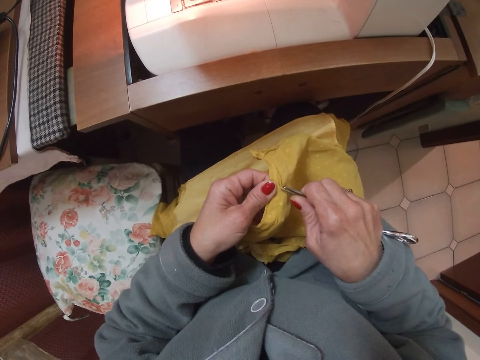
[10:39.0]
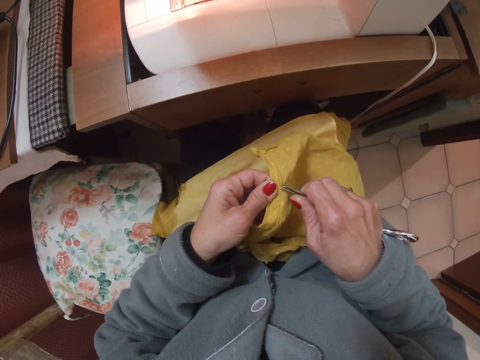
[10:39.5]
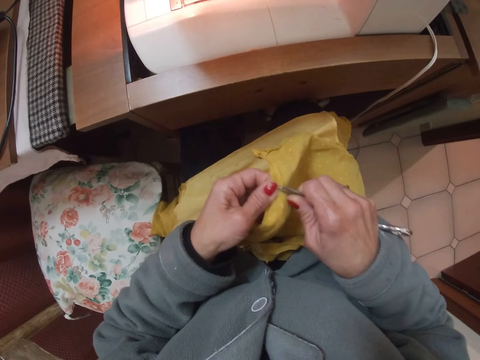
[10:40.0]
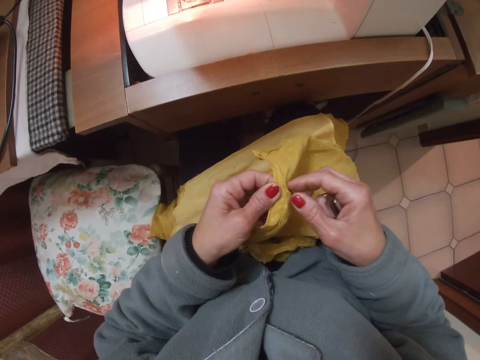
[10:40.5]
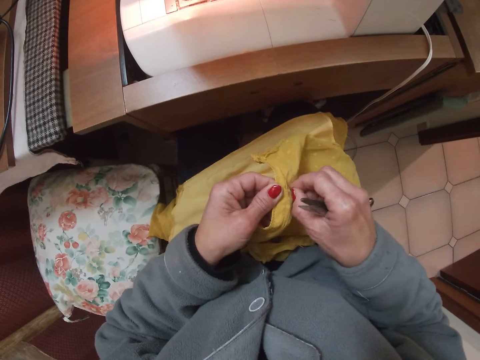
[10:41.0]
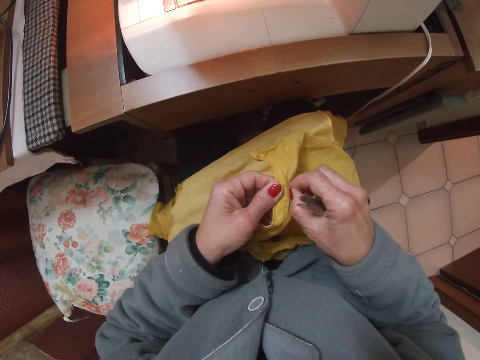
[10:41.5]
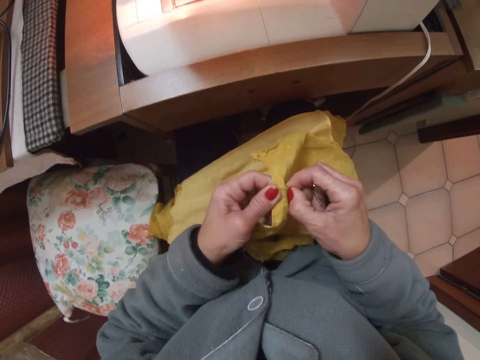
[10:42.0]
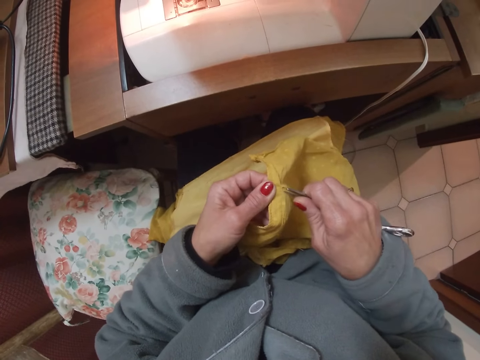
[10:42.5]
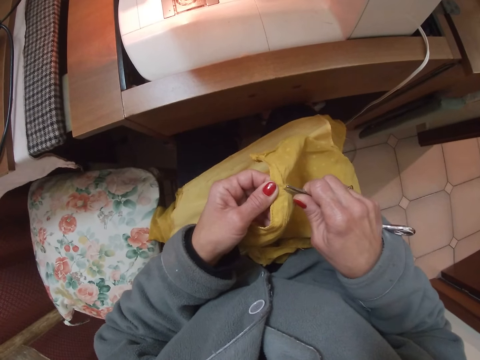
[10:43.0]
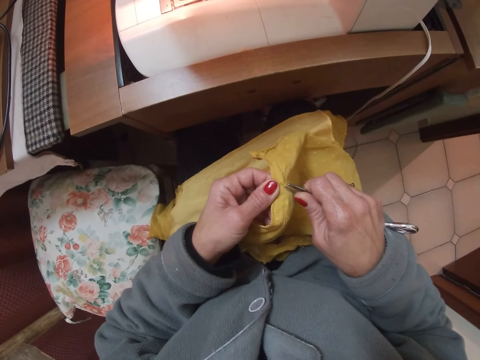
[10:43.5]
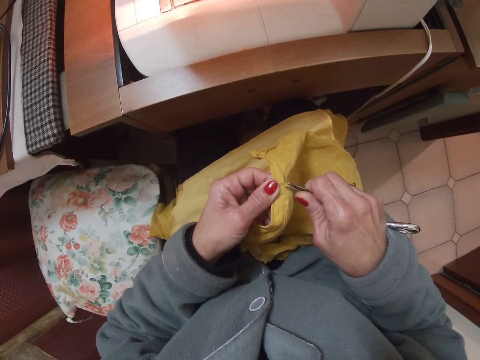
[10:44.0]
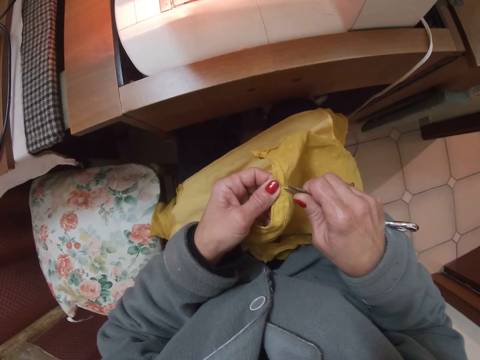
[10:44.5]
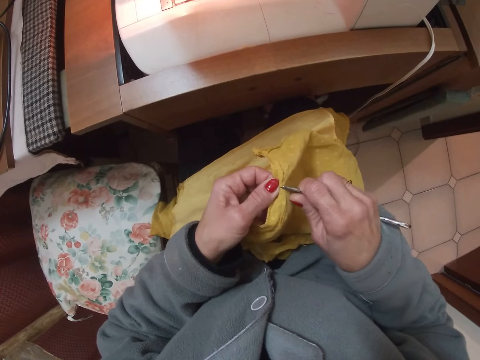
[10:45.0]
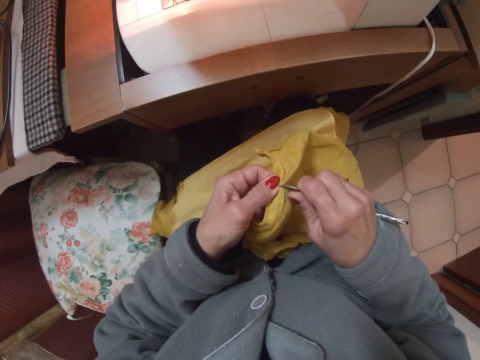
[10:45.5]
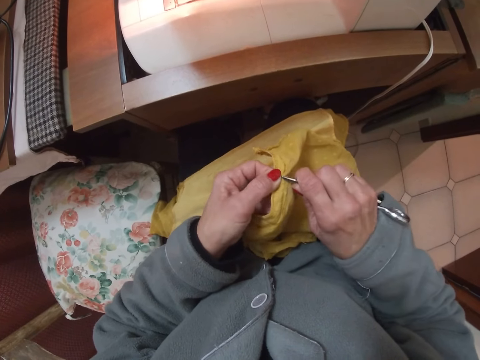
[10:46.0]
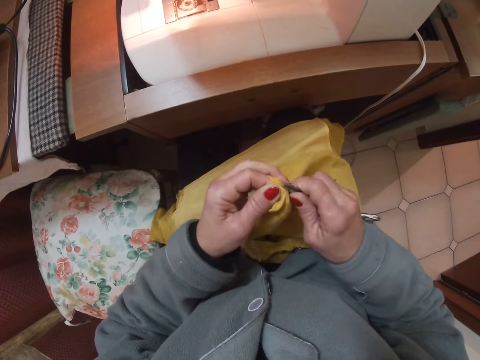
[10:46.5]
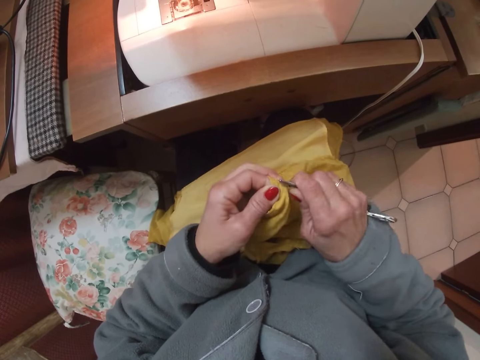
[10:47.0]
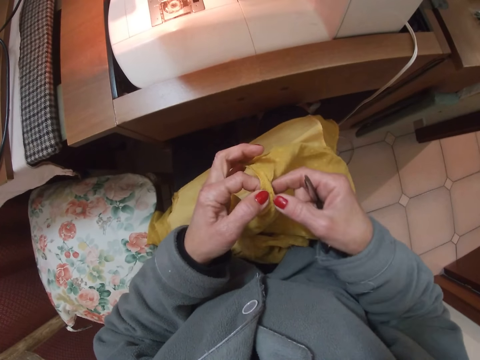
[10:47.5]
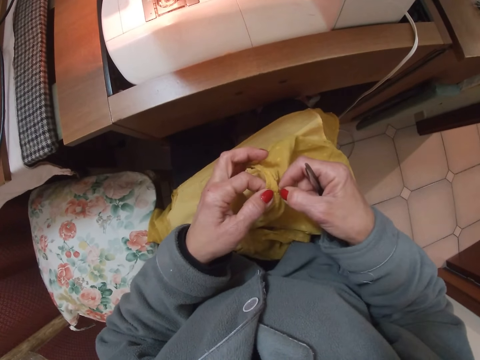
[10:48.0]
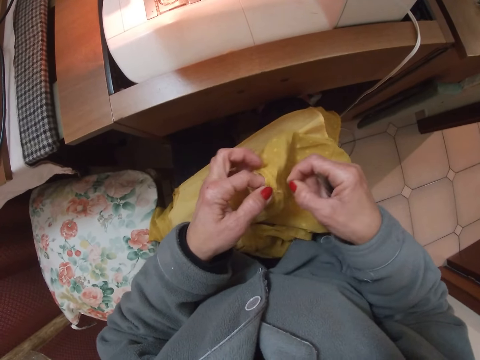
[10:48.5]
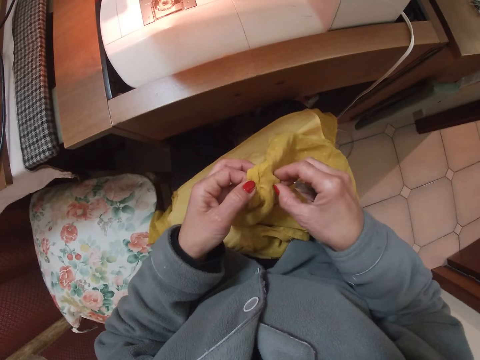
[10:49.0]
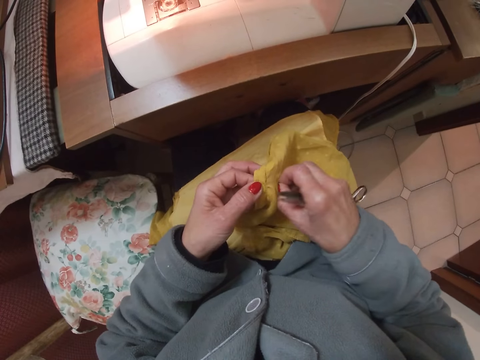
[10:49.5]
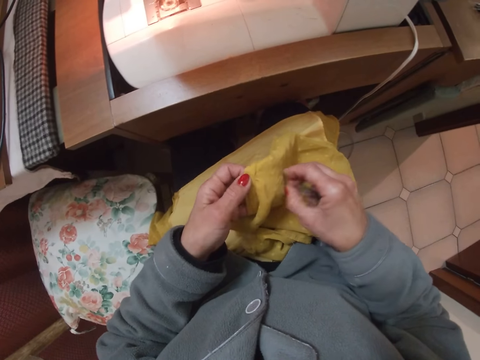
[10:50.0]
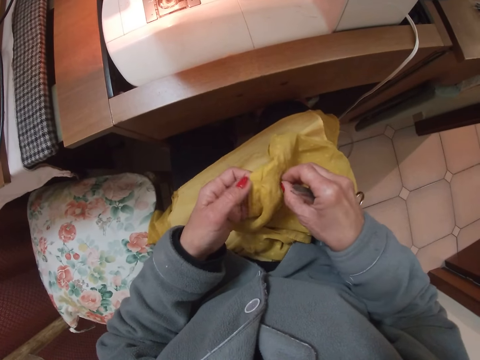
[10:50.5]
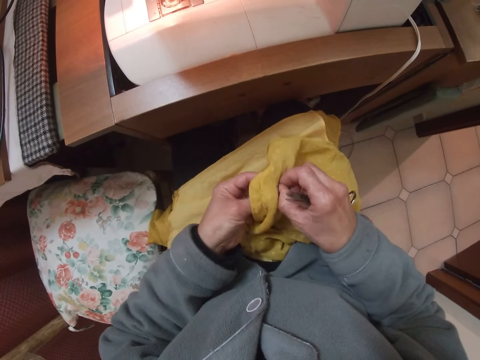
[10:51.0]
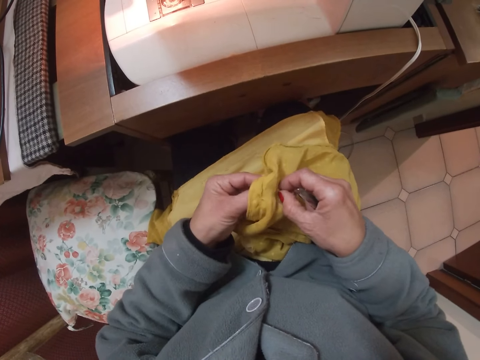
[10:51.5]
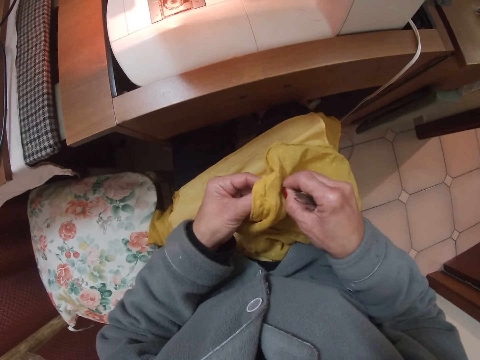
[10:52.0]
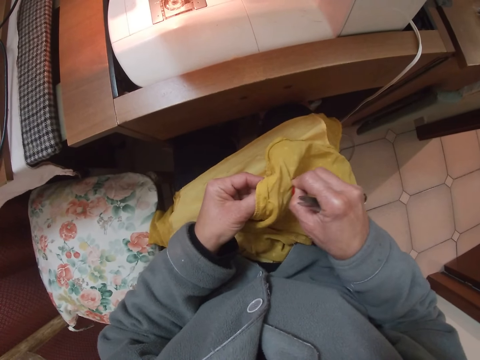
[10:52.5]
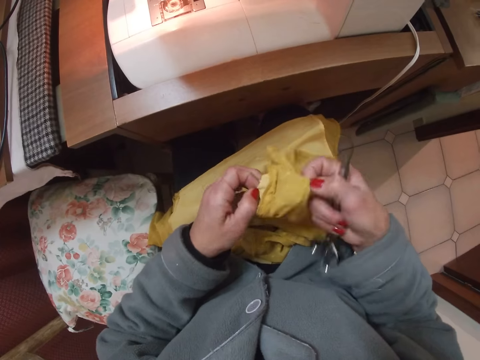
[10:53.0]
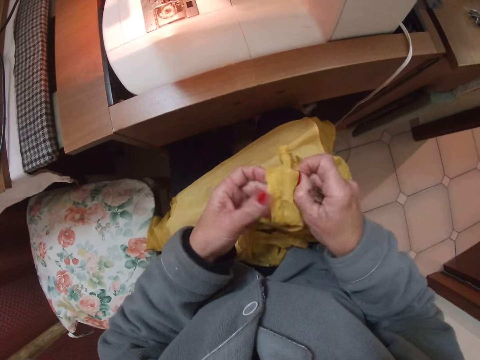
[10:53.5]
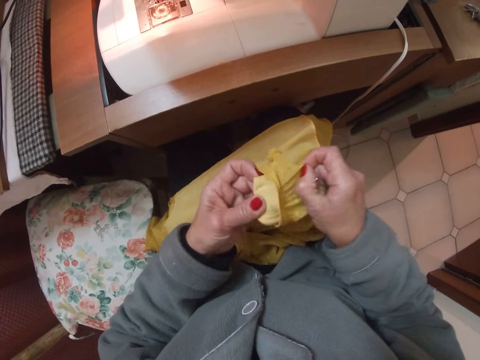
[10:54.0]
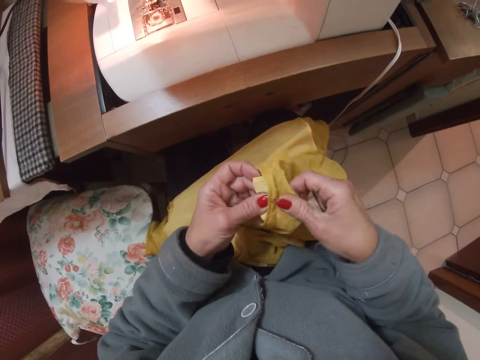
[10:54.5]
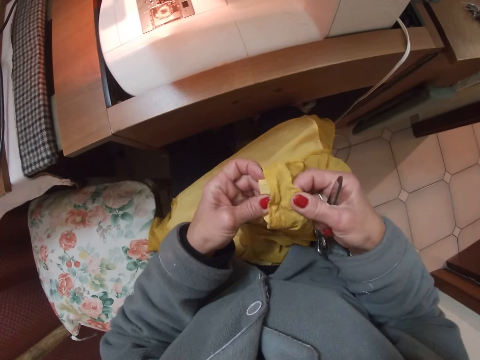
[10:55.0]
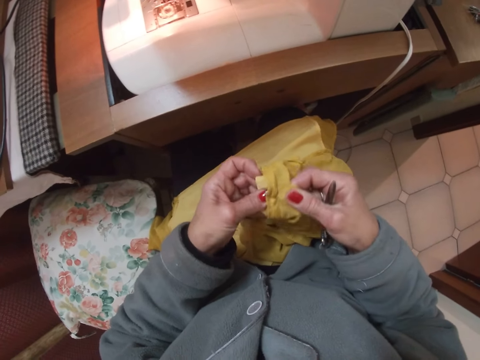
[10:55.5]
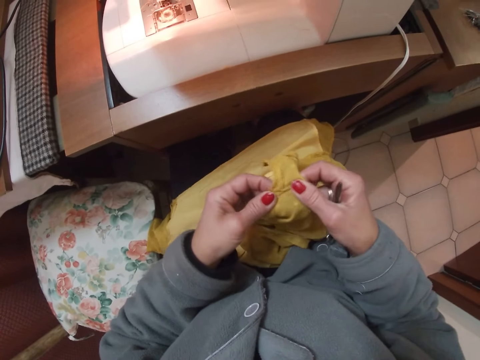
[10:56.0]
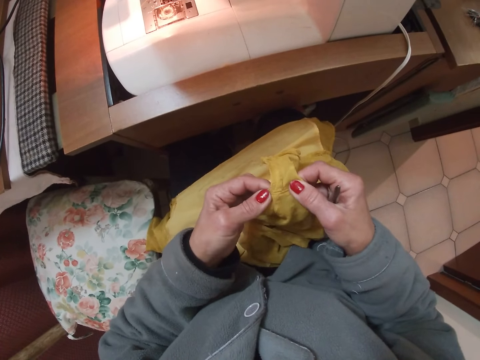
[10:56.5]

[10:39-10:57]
The camera wearer cuts a thread from the cloth. They hold the cloth. They pull a thread on the cloth.

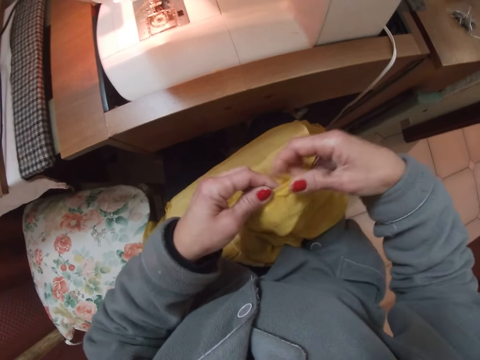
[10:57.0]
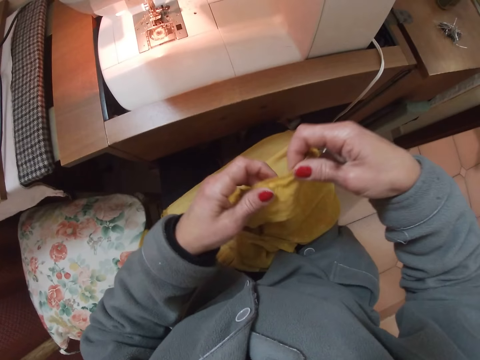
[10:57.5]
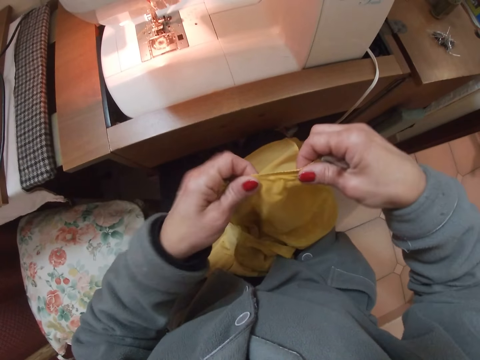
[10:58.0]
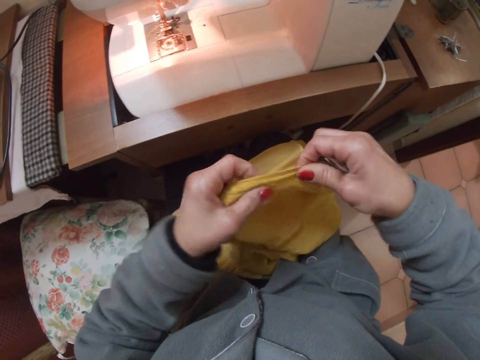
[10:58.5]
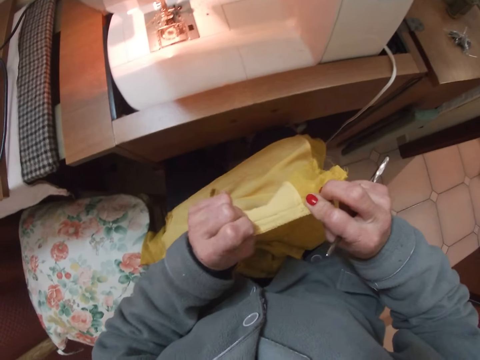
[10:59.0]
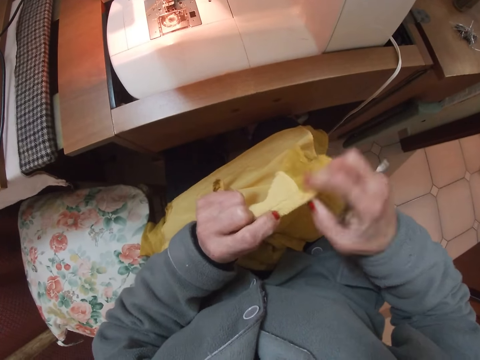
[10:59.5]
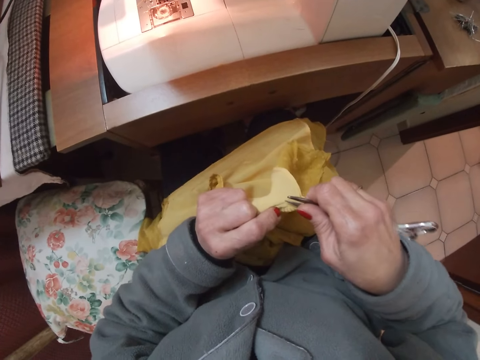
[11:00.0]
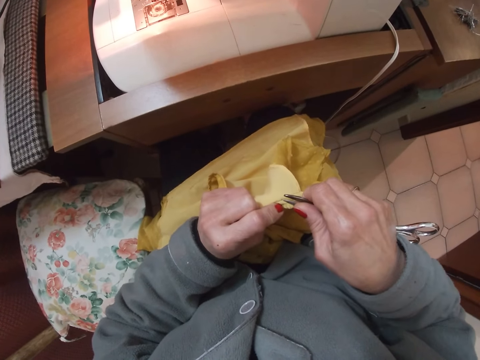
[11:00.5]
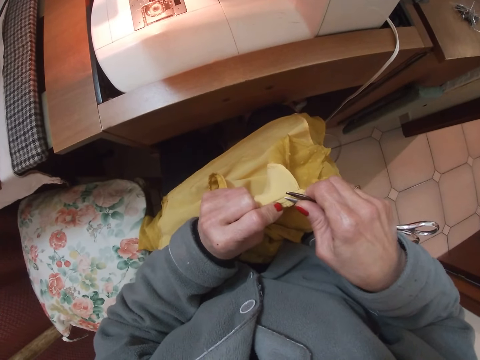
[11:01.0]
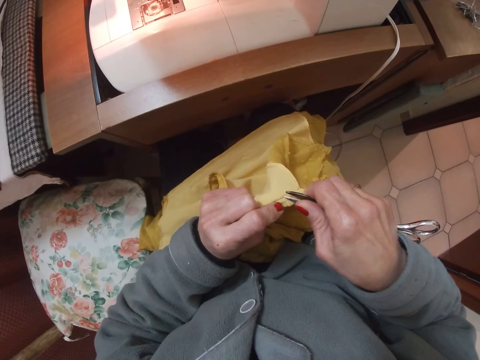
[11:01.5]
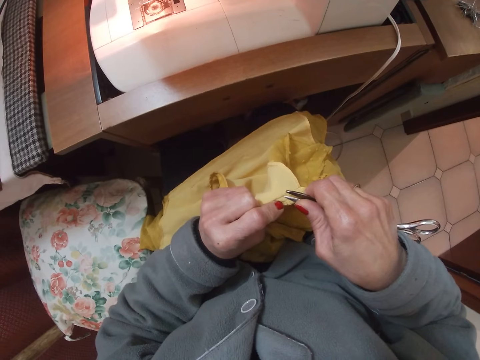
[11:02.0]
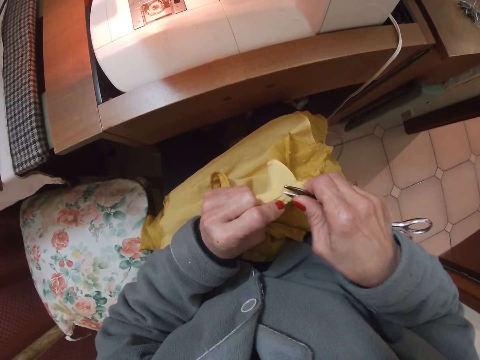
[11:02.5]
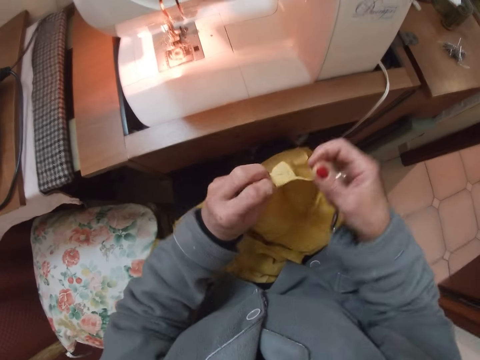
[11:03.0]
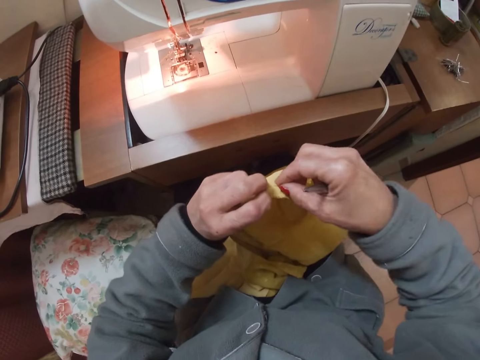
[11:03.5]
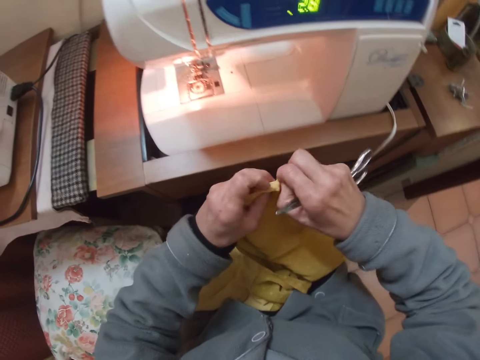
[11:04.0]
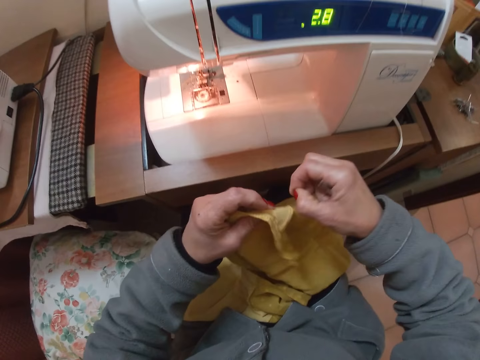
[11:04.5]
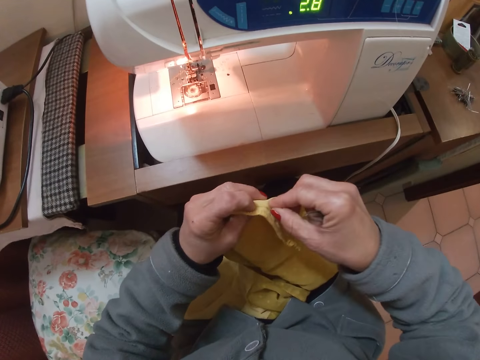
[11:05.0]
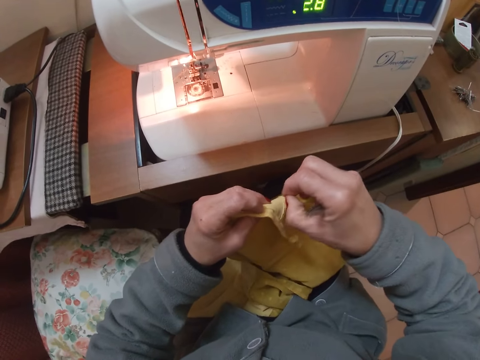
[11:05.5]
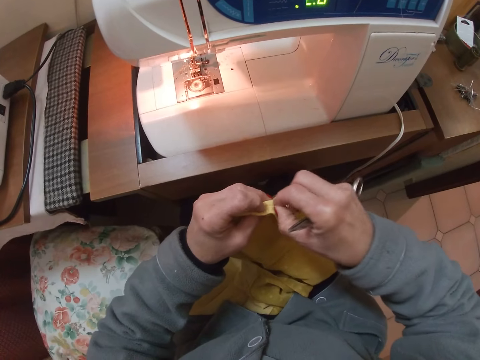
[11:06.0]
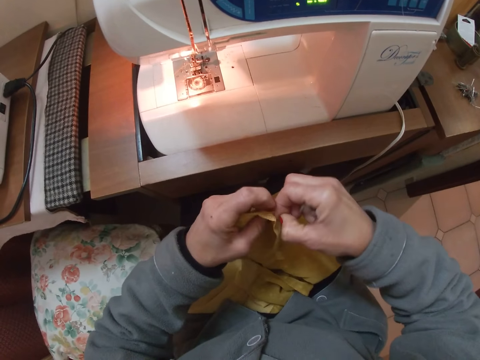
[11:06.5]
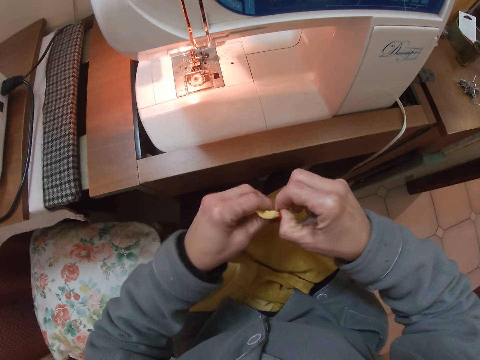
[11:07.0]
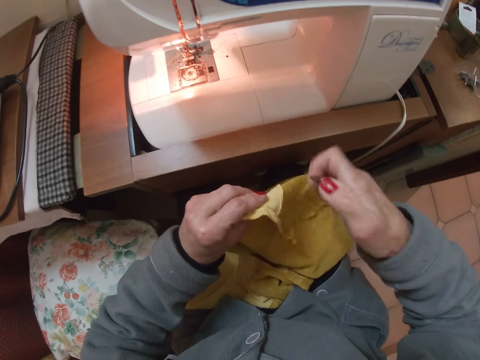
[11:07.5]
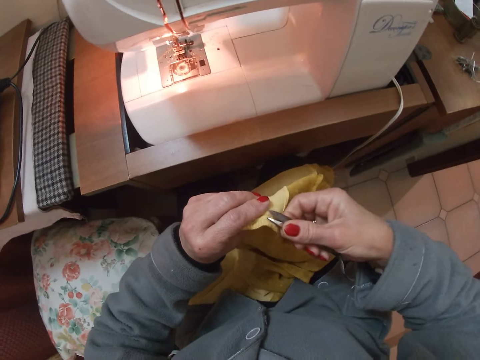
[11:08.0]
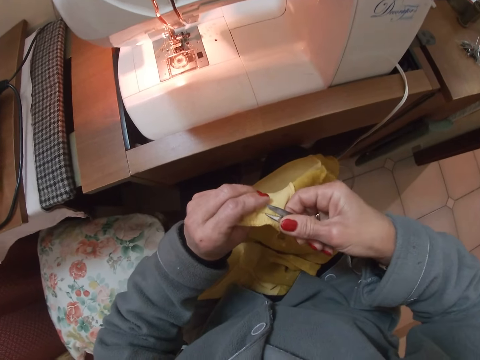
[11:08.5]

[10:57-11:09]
The camera wearer straightens the cloth. She looks at the cloth. She cuts a thread from the cloth. She pulls the thread with her hands.
